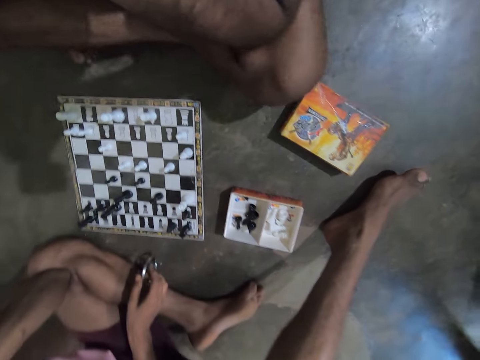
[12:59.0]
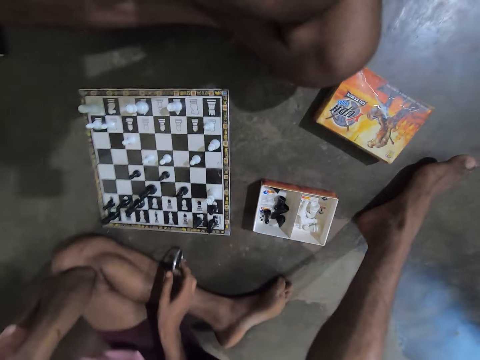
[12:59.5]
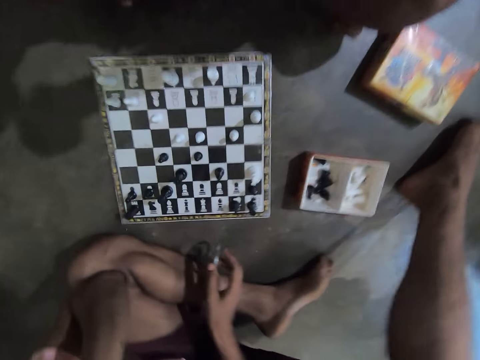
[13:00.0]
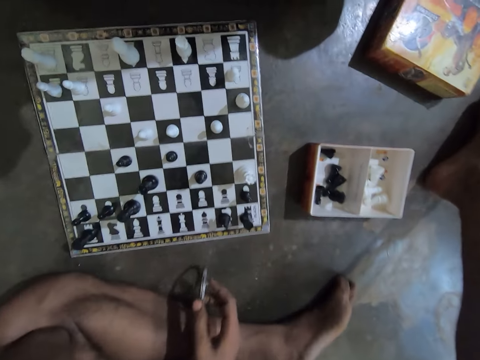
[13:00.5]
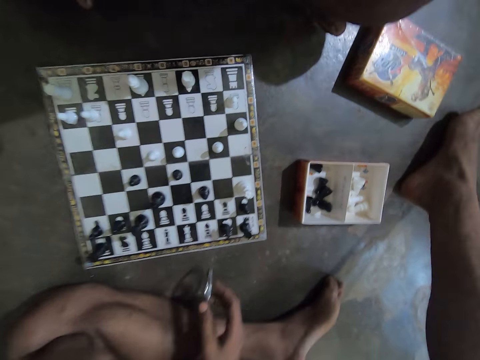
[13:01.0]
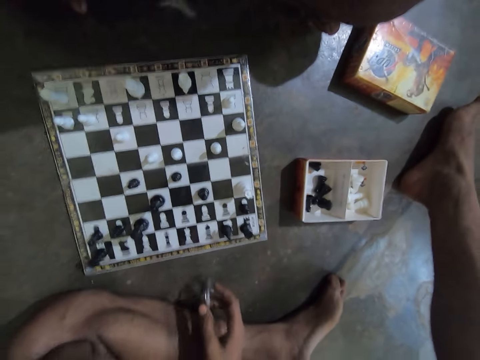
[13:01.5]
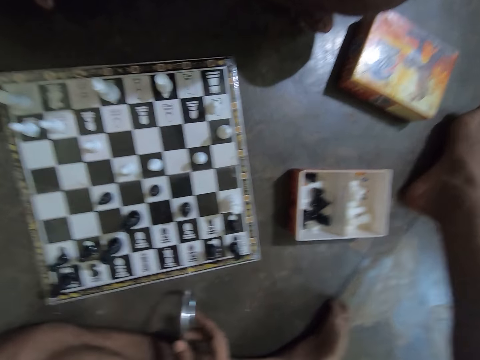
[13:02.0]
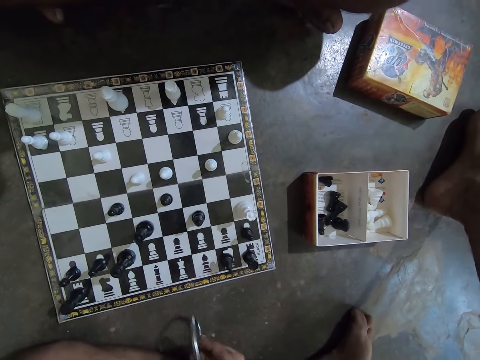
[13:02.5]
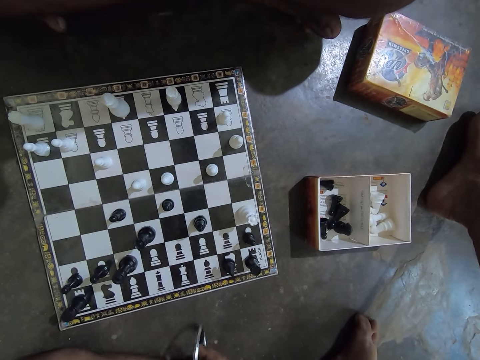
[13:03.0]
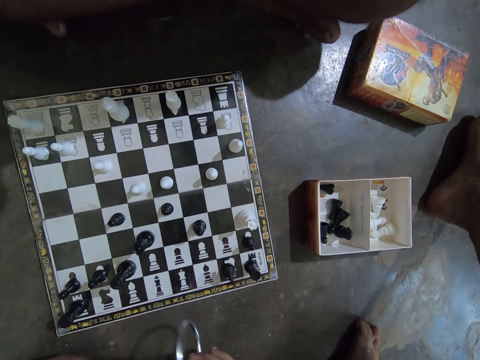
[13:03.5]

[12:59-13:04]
A person moves his hand.

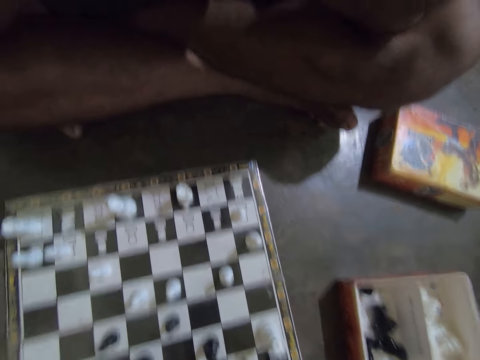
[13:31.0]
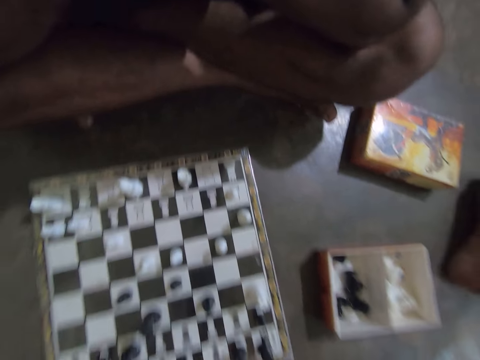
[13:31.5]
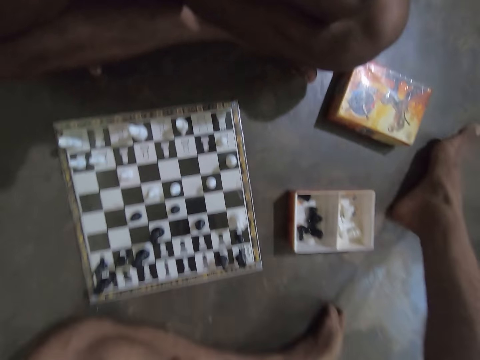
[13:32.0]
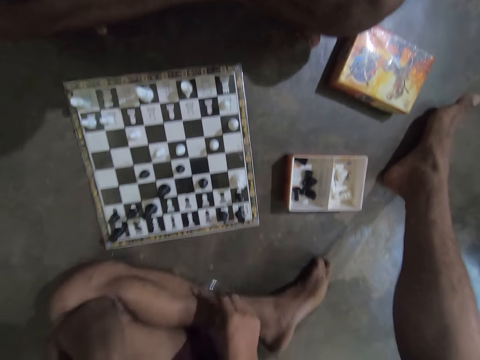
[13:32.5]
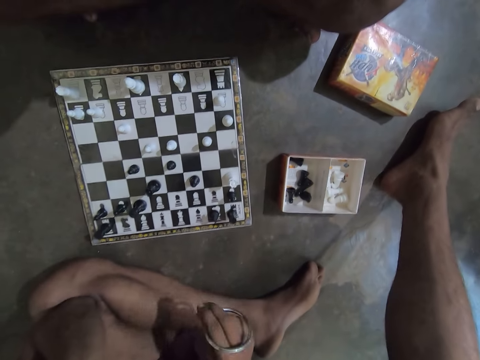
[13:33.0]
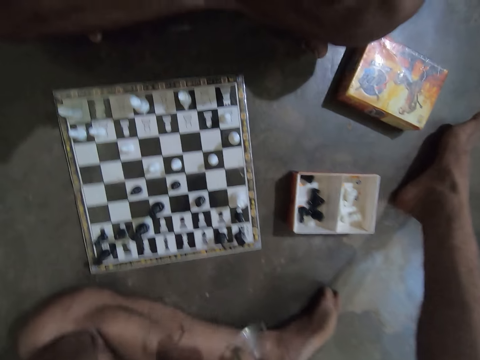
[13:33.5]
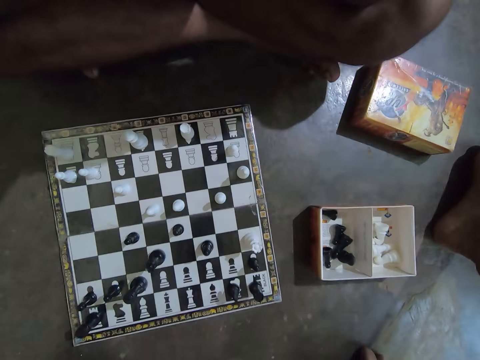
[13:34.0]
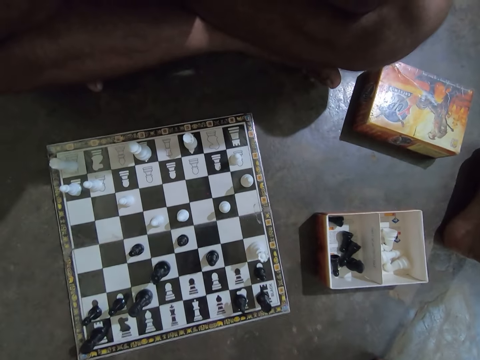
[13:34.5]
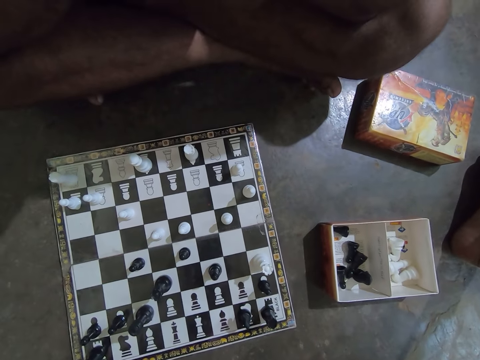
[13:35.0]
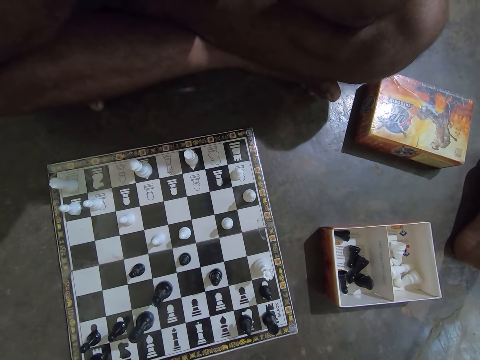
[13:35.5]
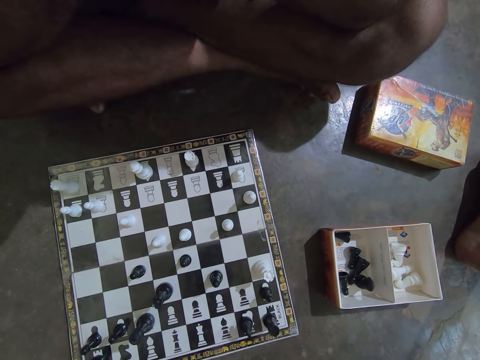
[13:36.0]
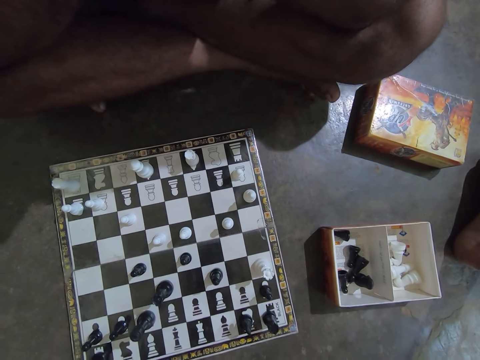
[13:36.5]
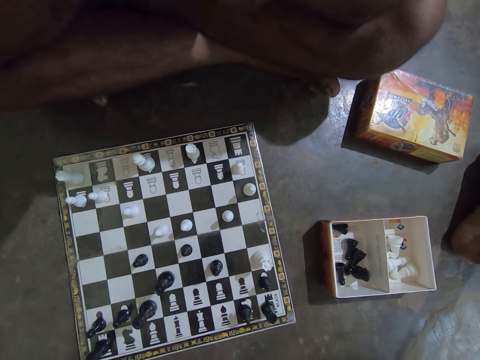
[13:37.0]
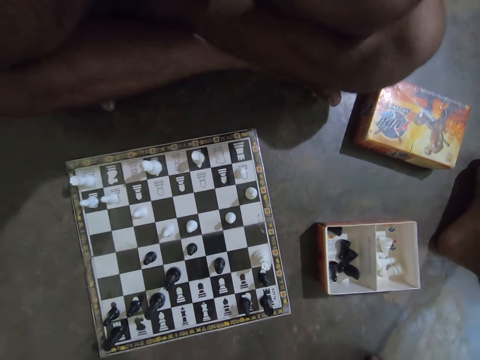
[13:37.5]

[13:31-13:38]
The camera wearer taps a bangle on his foot.

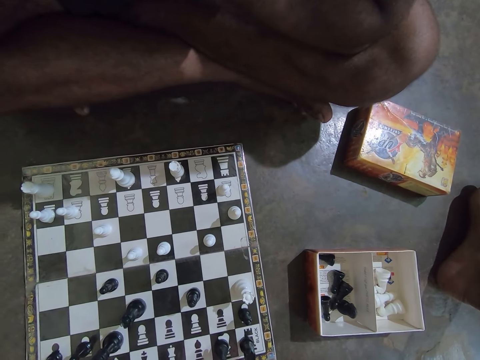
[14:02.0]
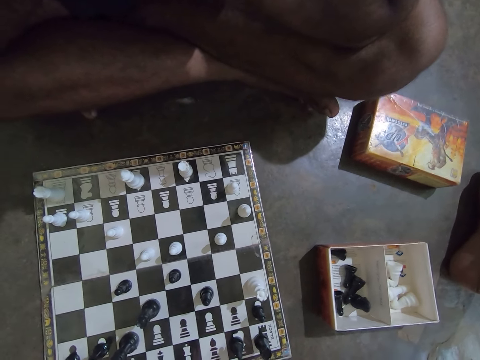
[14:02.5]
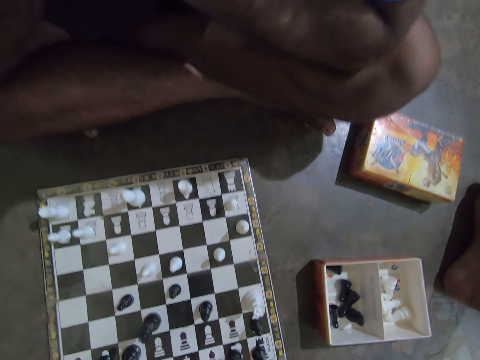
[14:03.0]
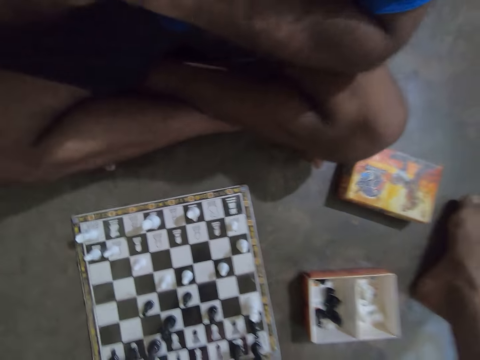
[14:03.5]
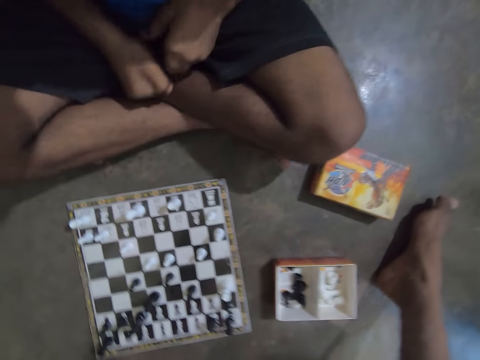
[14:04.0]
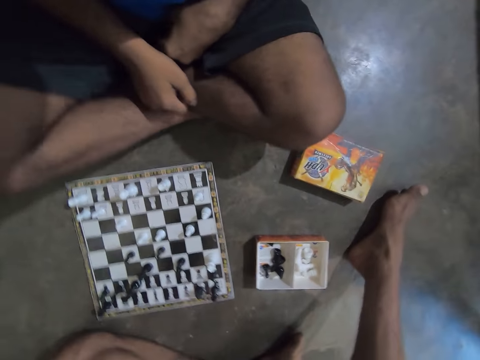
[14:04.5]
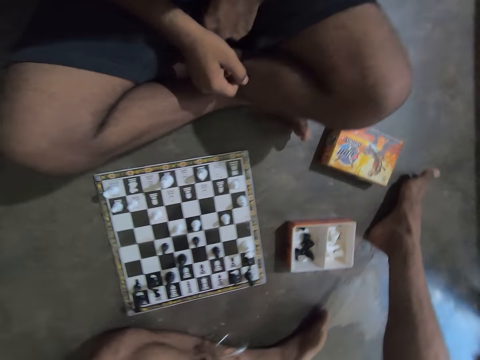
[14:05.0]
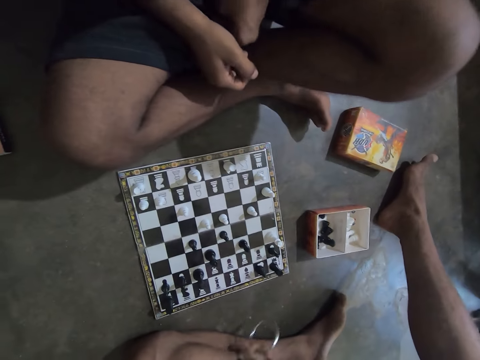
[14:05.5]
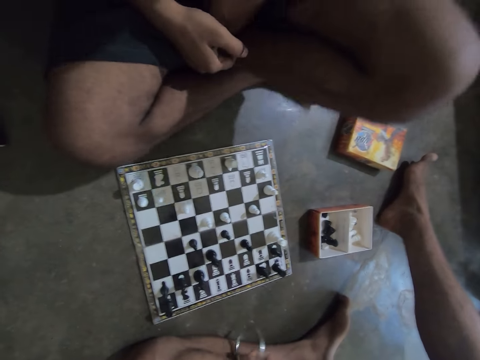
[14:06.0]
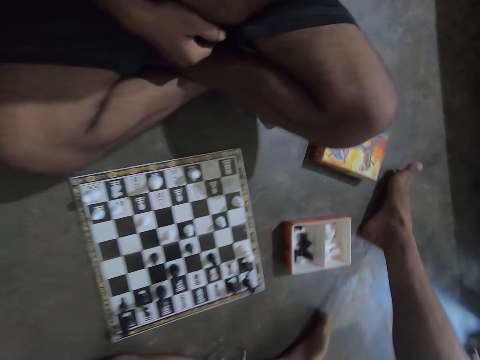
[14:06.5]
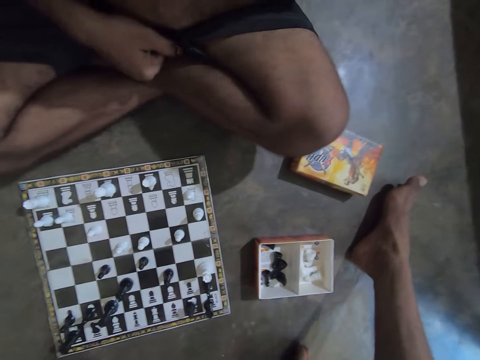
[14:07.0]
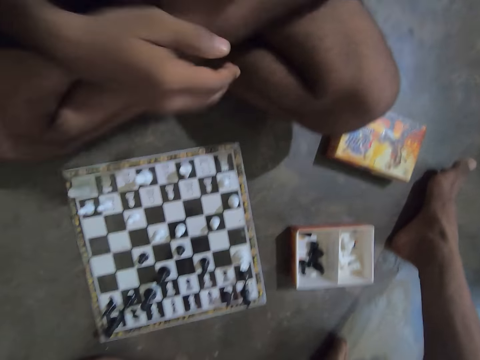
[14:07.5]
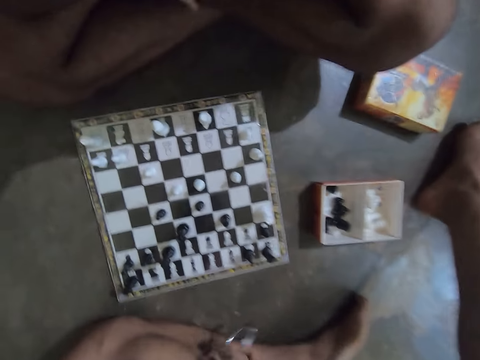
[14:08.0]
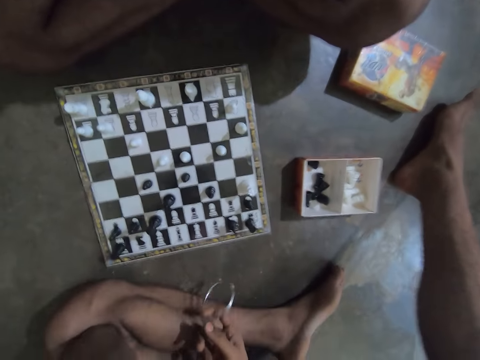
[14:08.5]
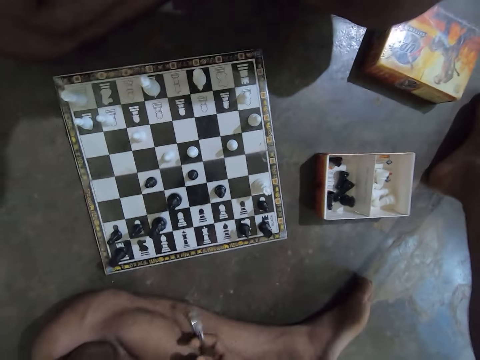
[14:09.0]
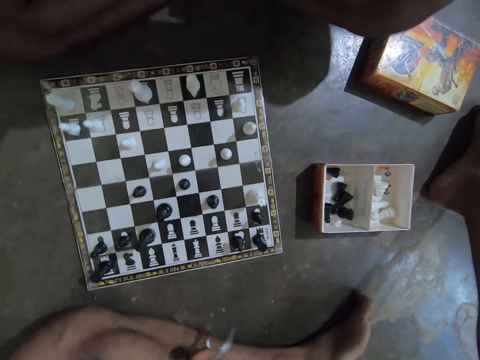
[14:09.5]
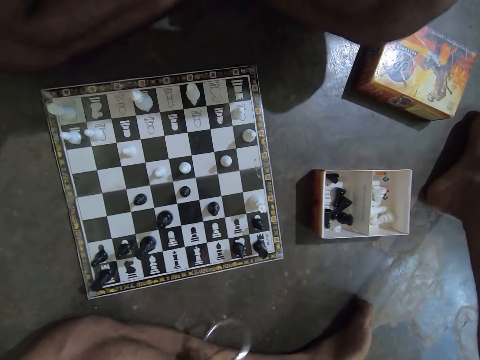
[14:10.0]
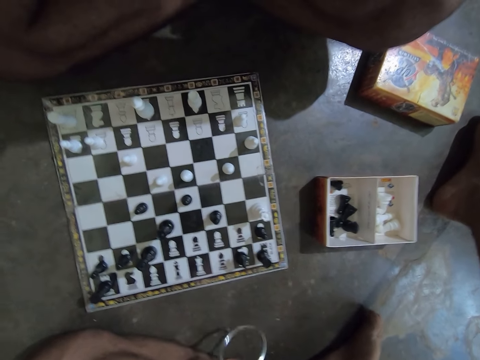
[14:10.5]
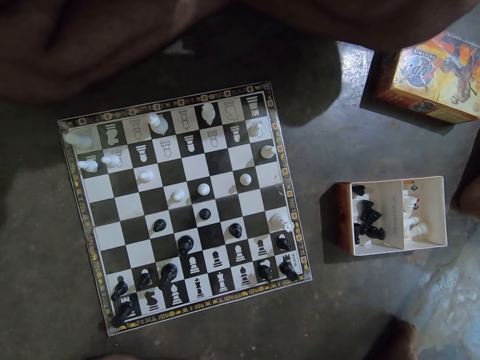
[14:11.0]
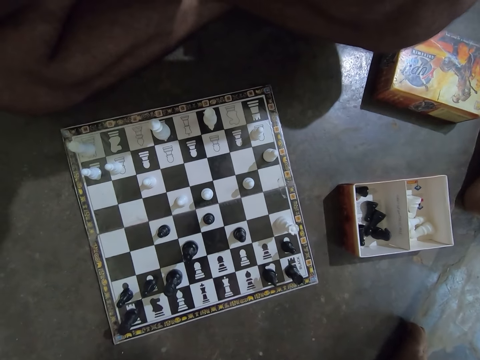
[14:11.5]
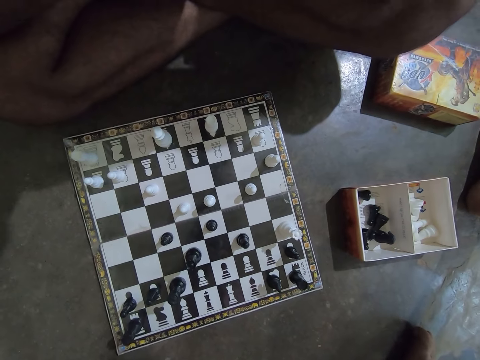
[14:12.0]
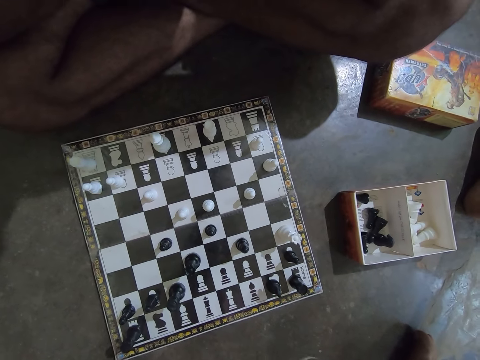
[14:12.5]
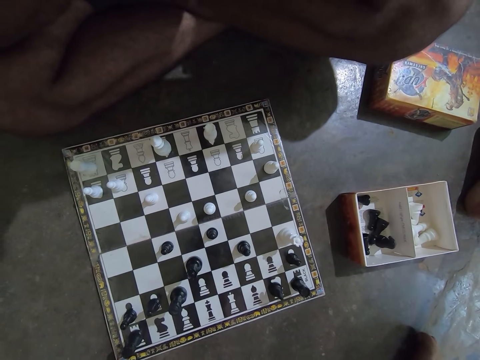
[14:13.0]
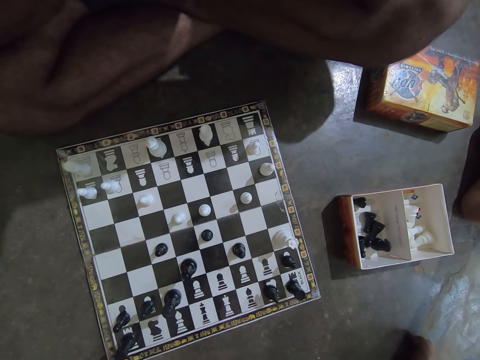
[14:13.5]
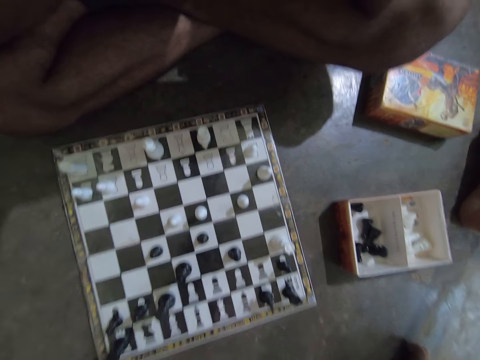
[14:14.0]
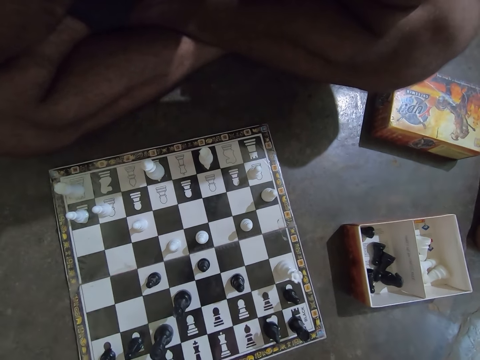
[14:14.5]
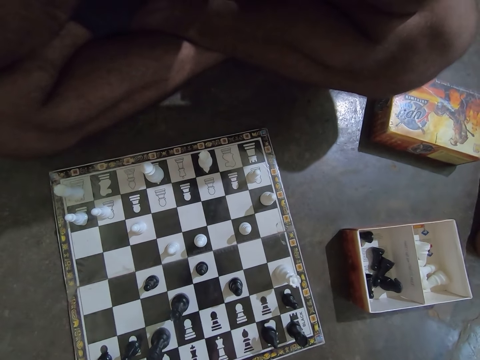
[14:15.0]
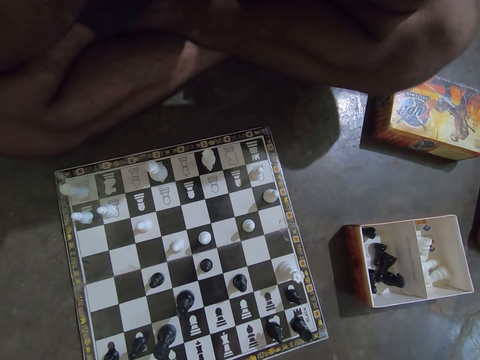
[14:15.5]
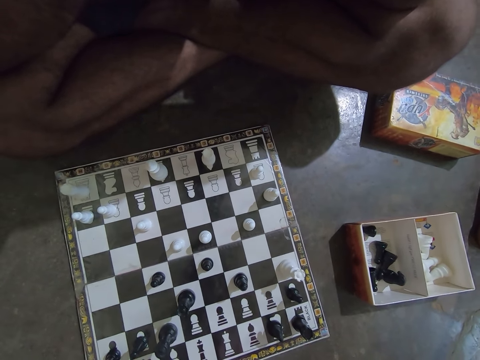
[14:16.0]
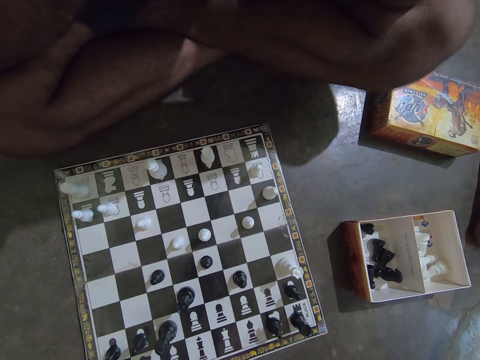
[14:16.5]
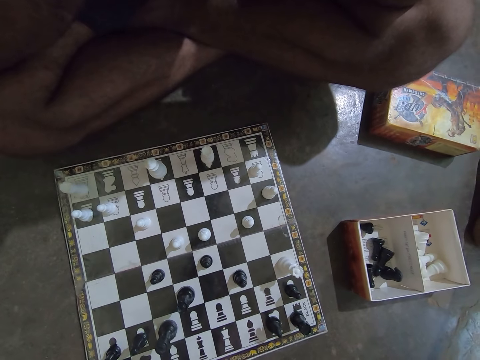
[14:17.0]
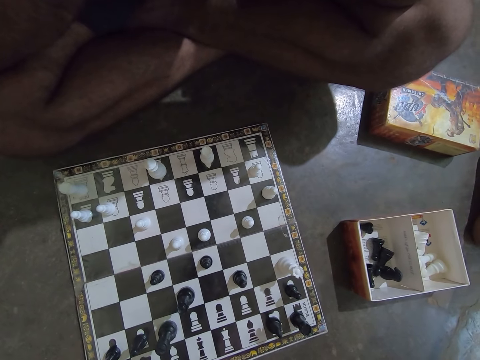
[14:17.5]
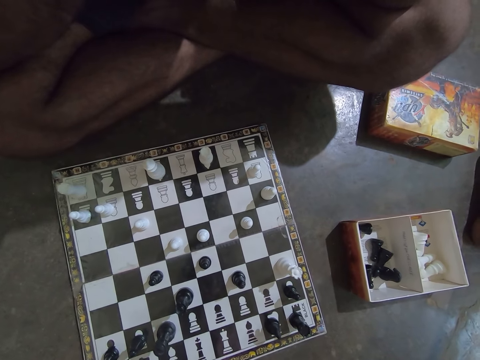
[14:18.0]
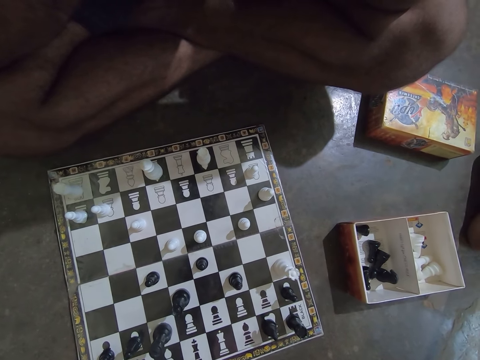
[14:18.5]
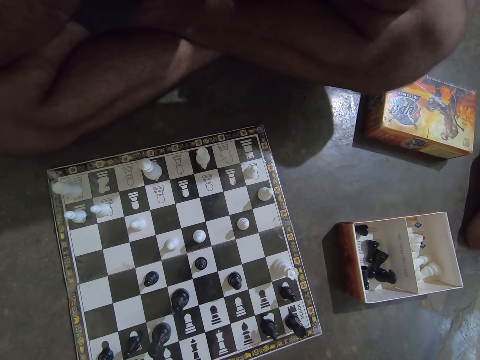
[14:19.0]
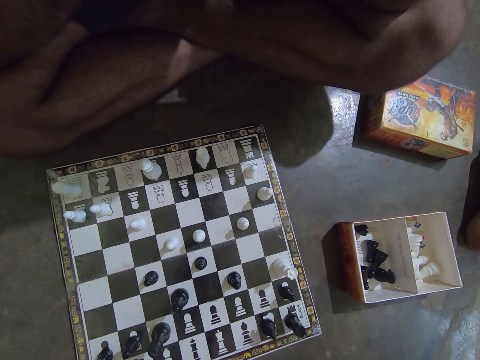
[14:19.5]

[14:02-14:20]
The man lowers both hands and adjusts his shorts with his left hand. The camera wearer hits the ring on his left leg. The man raises both hands towards his face.
